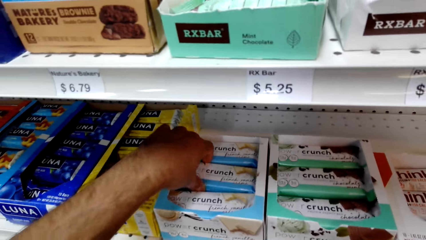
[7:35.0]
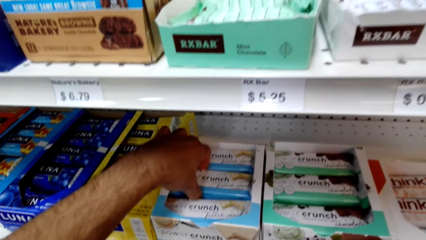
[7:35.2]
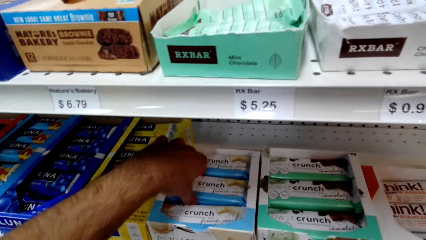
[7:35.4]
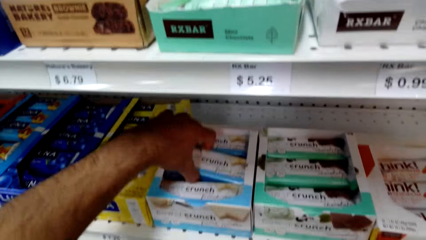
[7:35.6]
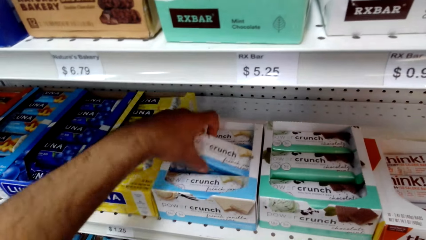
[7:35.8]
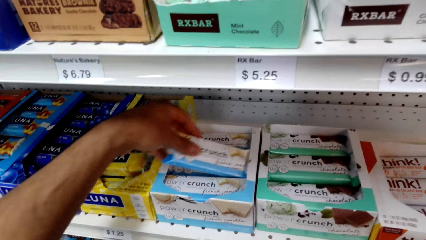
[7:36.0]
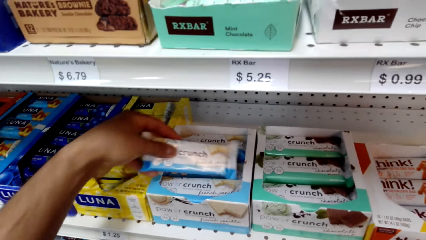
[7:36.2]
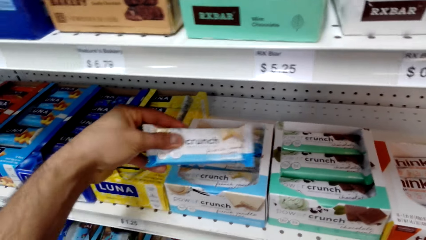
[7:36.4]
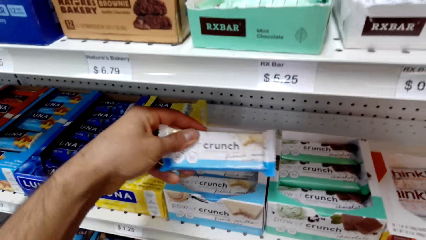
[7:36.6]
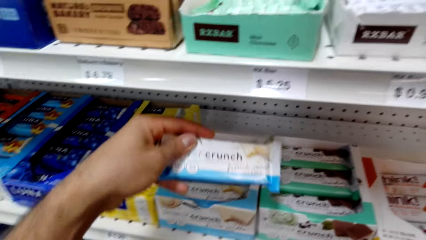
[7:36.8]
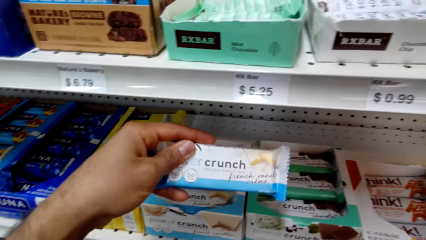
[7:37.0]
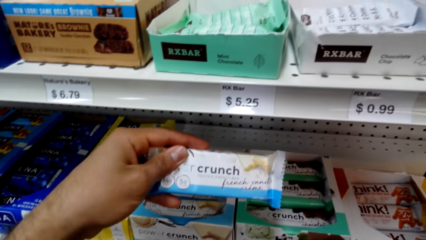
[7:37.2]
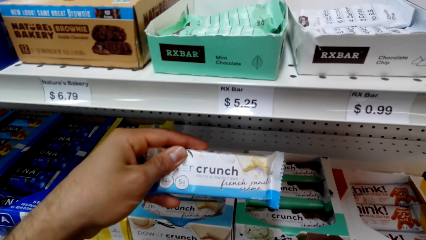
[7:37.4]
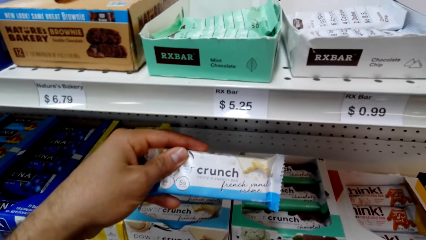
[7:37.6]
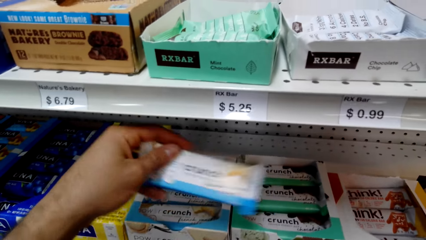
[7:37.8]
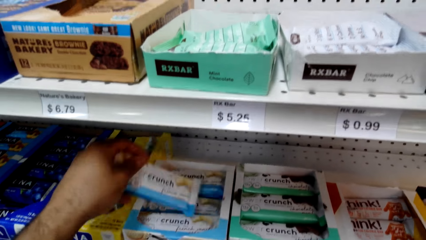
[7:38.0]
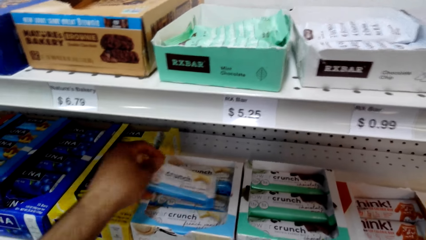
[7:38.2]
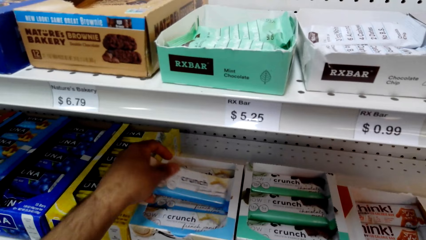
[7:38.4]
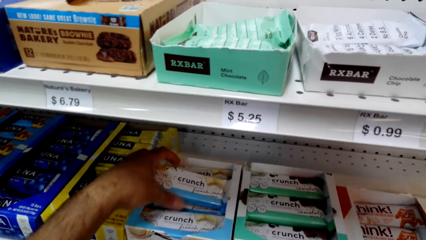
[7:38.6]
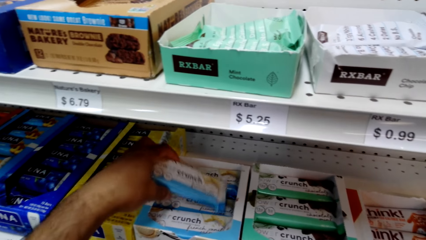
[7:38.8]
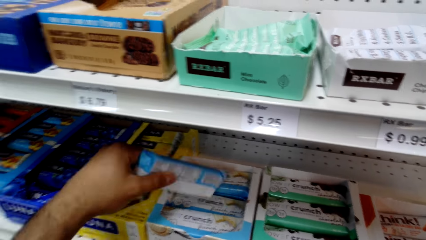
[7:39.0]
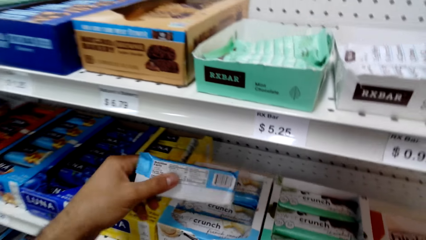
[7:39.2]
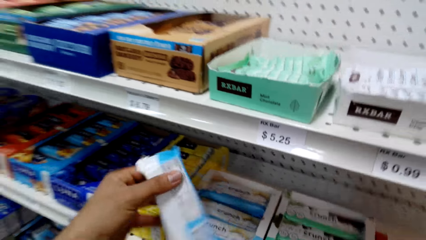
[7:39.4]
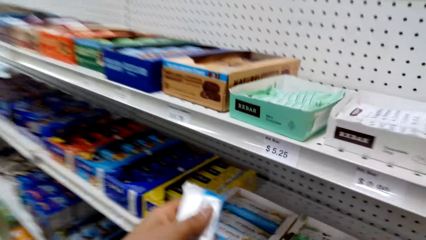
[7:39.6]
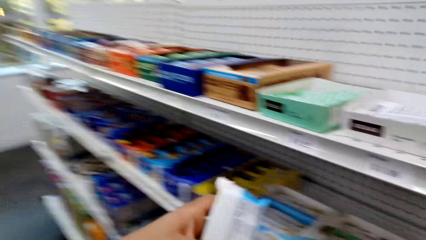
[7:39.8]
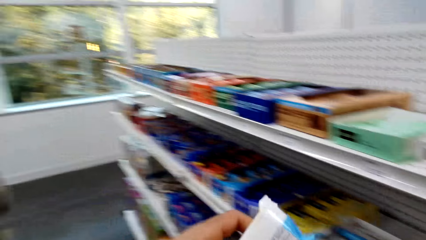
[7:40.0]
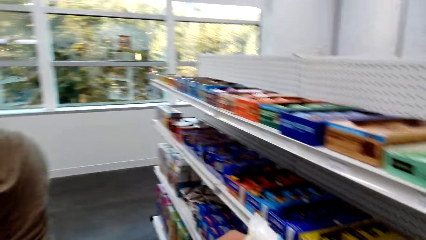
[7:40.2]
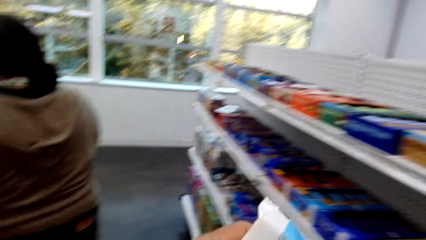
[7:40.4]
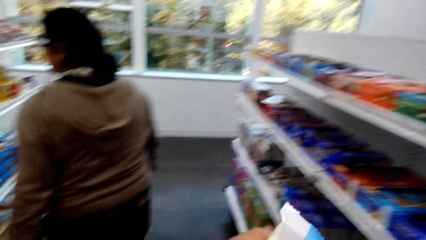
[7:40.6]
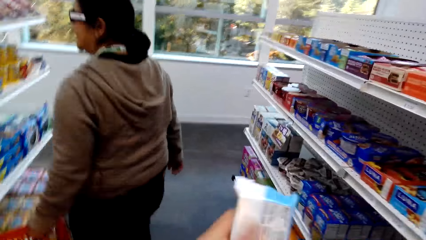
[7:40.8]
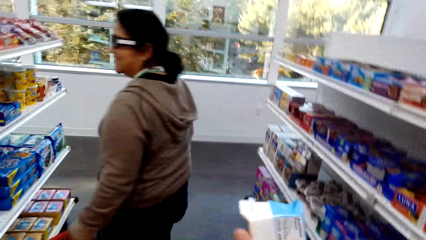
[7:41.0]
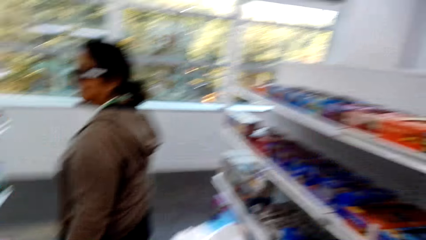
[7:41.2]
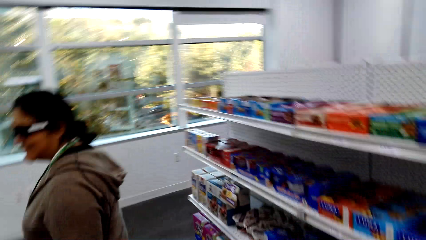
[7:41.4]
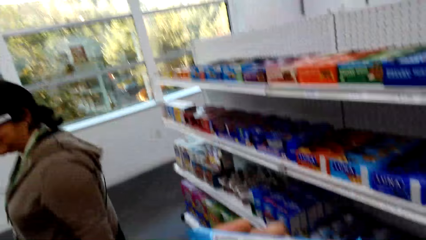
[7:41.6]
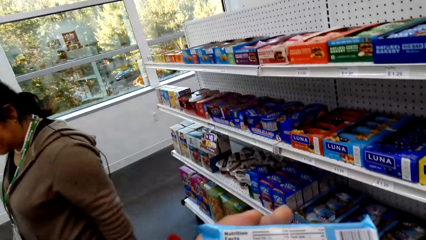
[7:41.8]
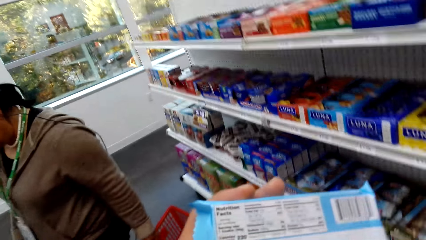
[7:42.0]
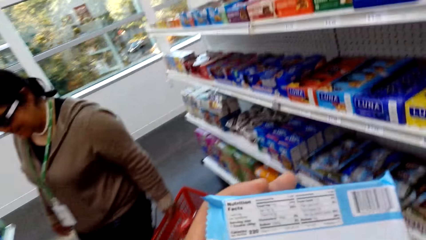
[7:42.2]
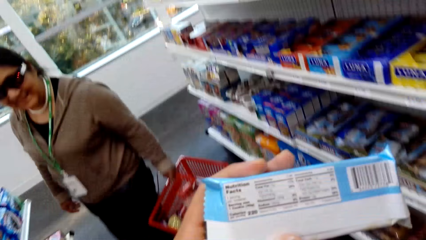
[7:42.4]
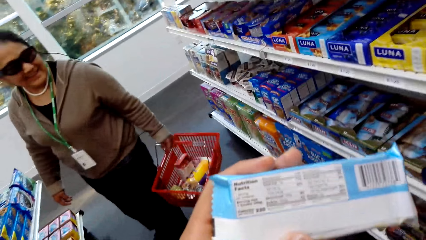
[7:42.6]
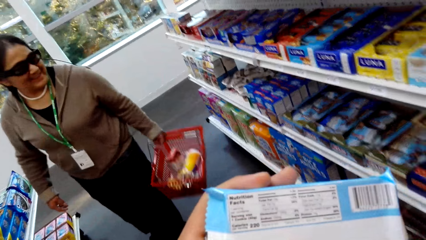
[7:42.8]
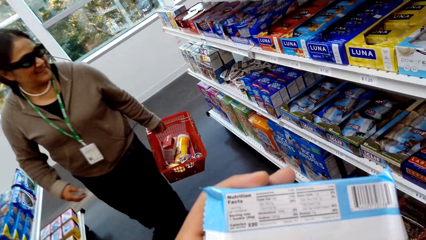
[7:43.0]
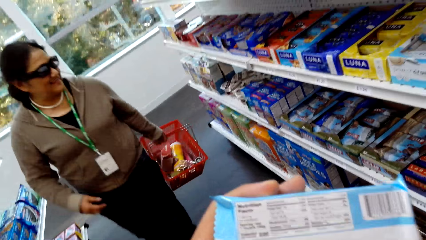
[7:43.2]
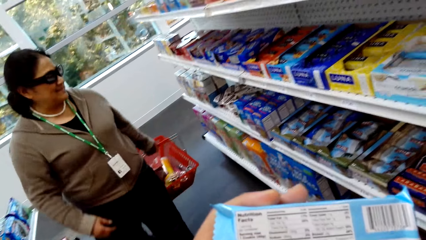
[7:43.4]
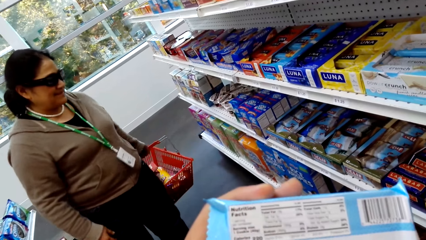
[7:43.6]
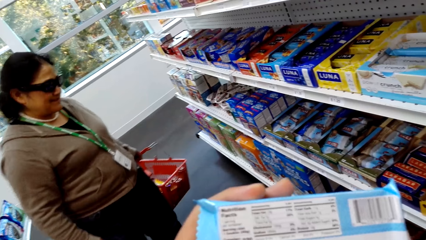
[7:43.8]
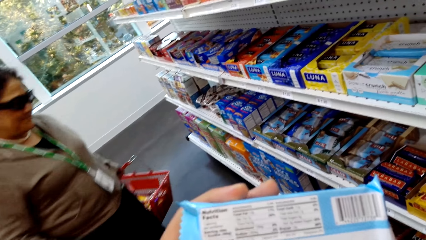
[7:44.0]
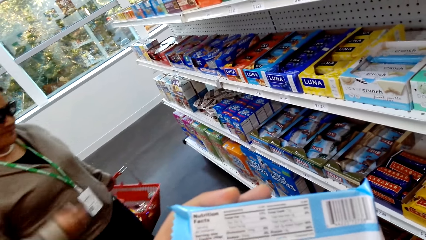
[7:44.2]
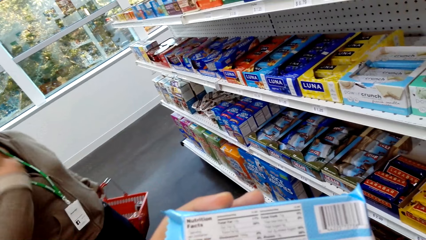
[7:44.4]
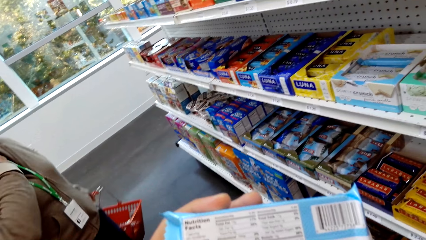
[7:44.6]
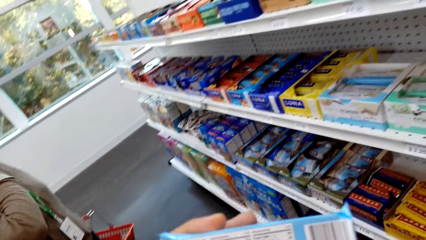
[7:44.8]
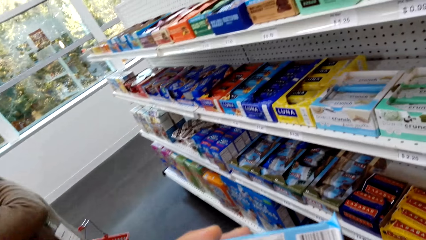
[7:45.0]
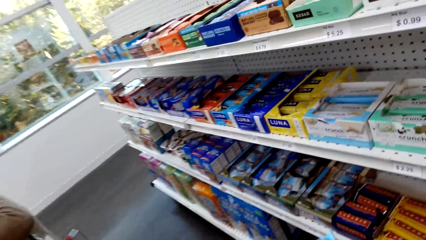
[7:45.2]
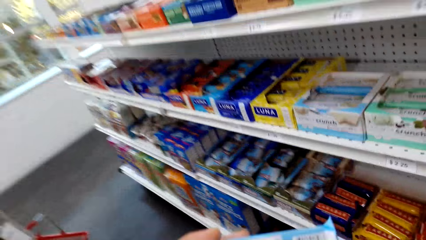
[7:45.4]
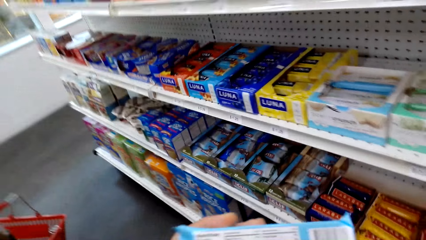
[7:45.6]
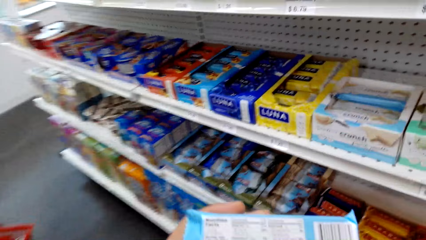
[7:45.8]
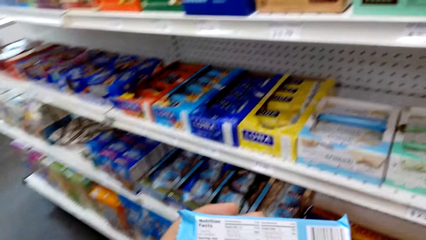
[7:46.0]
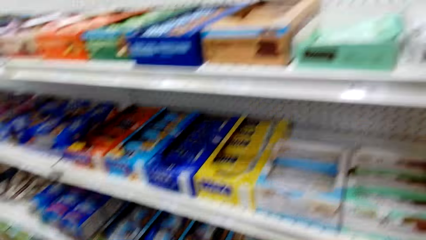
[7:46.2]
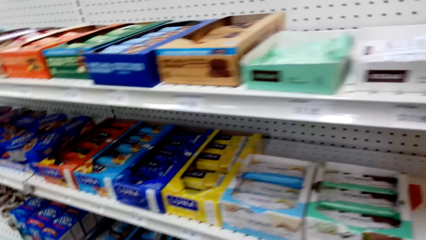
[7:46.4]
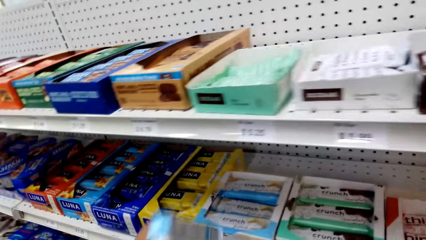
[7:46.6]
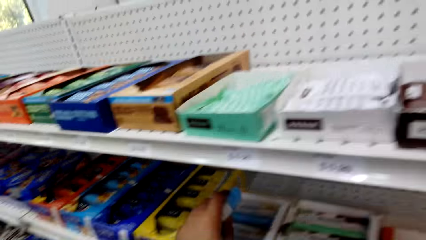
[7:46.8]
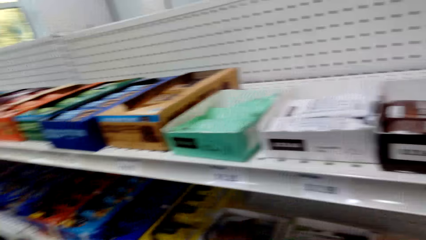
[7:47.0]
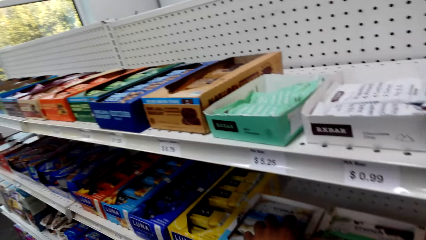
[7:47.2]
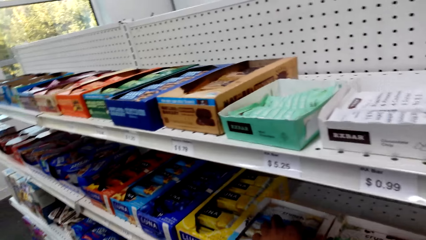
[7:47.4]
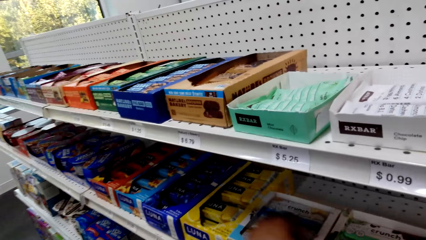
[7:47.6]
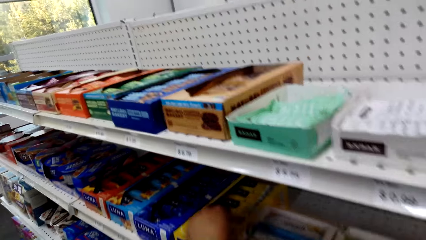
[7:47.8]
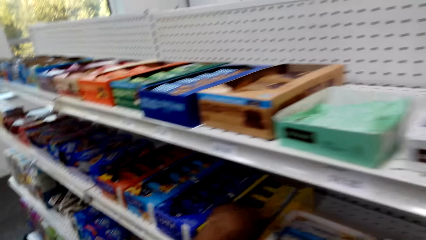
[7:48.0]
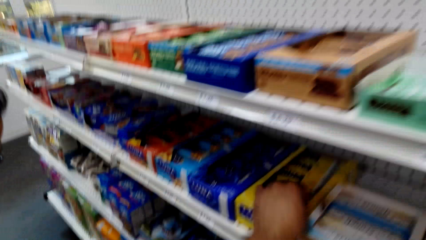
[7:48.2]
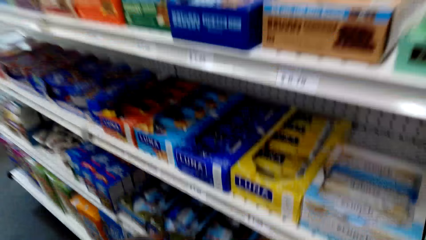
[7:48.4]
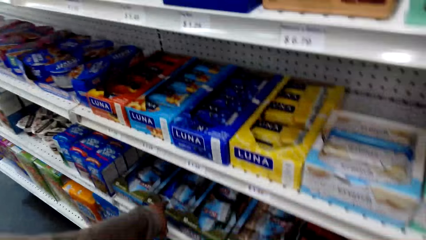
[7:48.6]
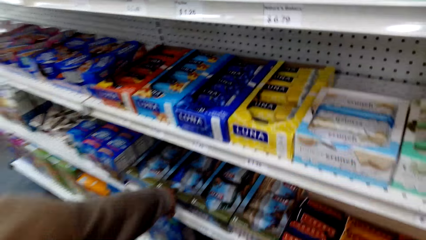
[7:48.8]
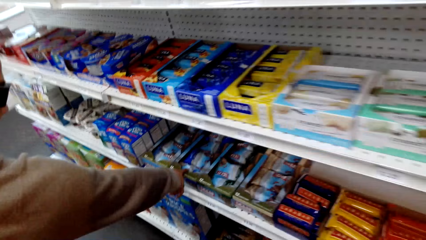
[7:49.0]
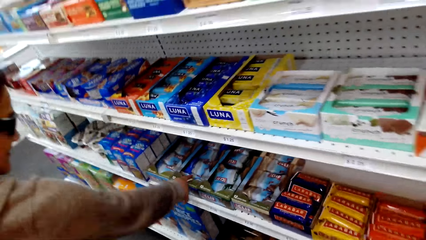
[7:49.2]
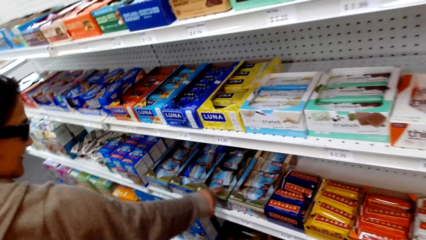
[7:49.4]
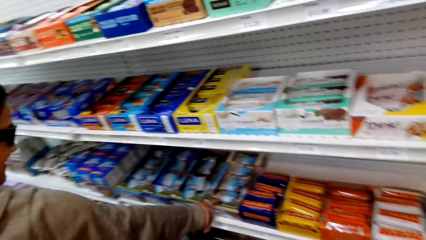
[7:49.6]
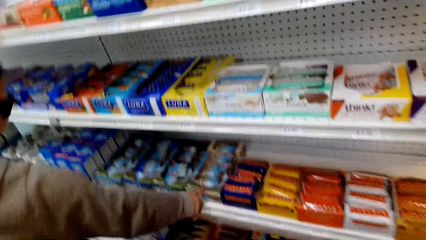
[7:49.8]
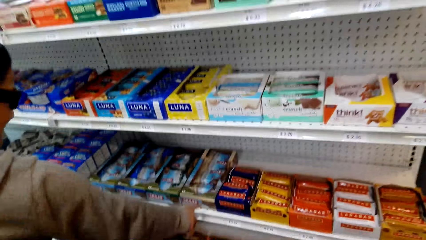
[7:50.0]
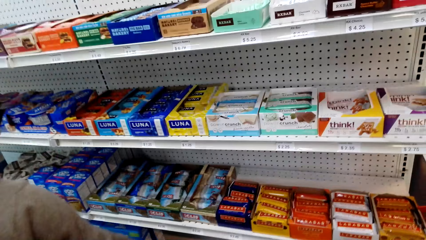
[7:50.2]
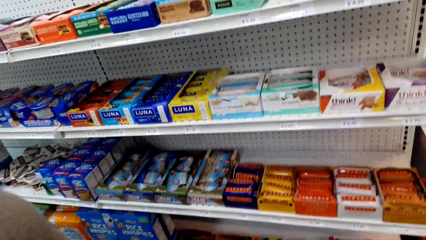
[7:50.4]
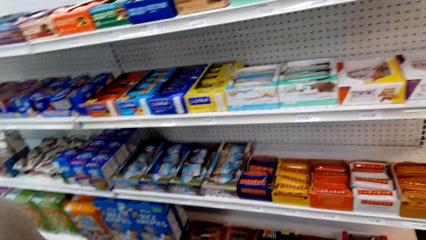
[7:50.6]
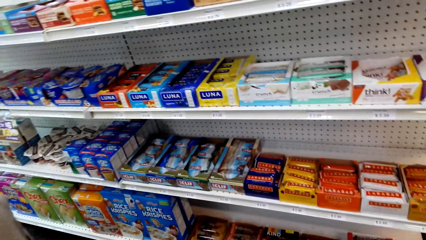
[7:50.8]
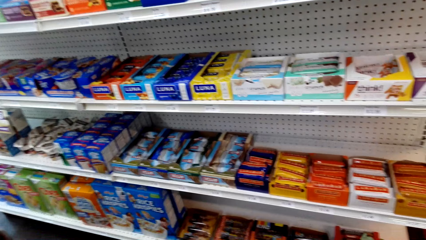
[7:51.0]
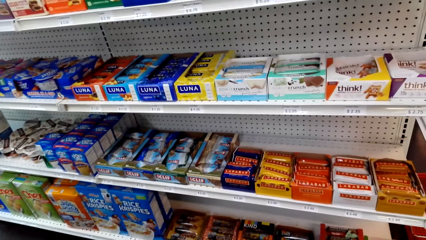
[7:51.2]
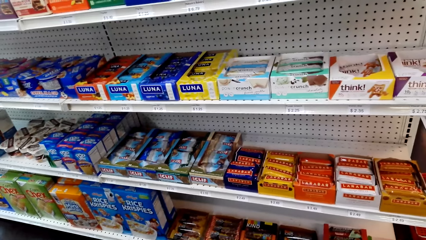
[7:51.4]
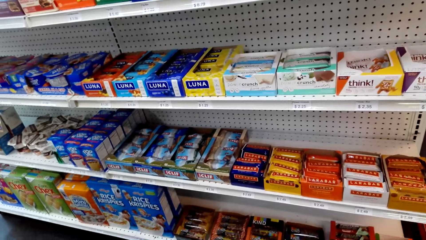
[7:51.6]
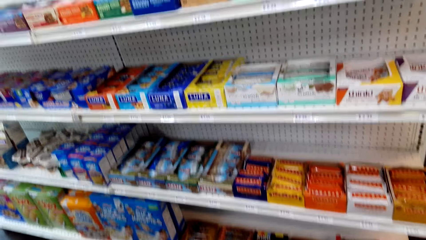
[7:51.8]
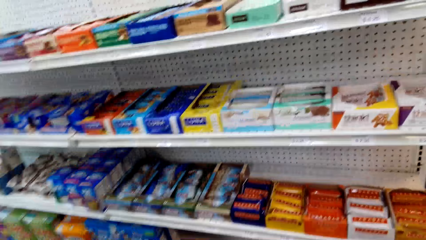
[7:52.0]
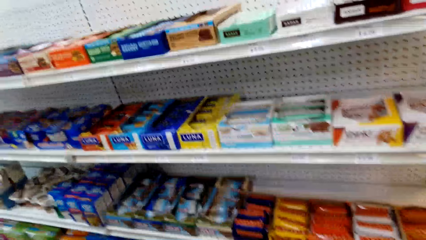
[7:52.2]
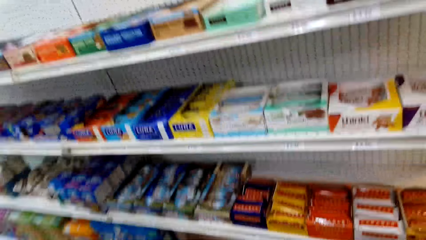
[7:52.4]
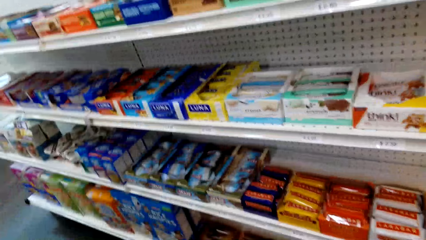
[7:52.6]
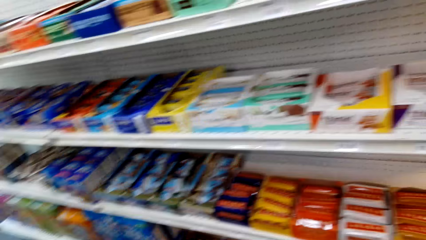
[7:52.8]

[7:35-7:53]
The camera wearer picks the Crunch from the shelf. They walk around. They put the Crunch back in the shelf. A woman points at Eclif on the shelf.
